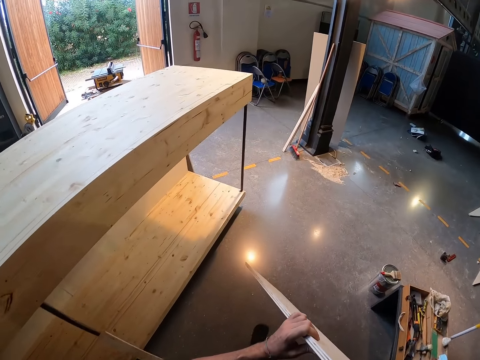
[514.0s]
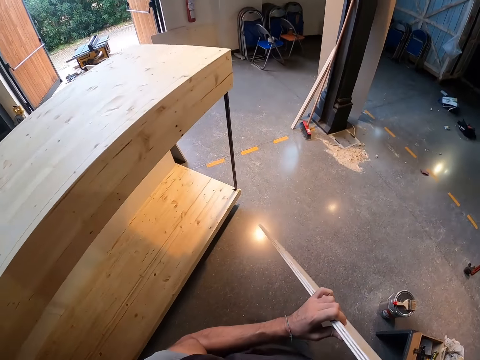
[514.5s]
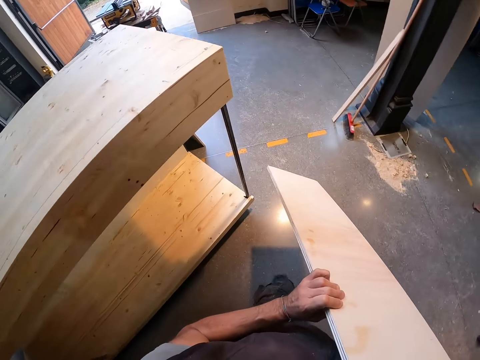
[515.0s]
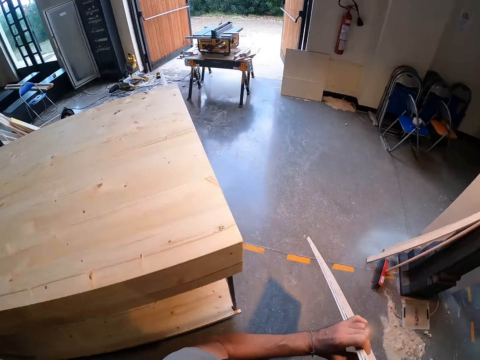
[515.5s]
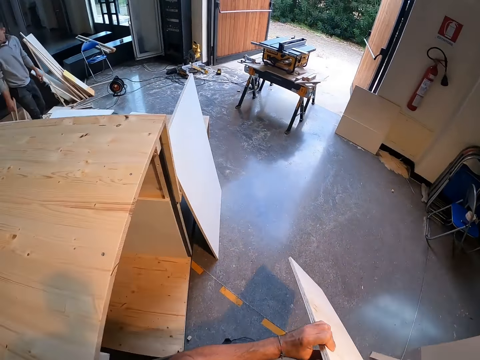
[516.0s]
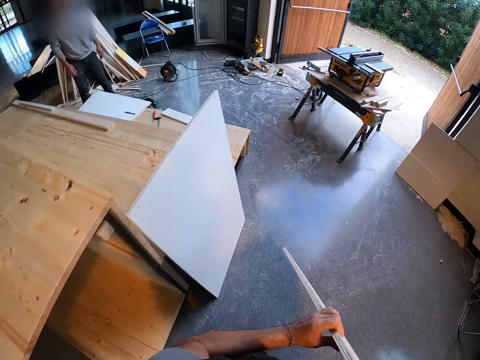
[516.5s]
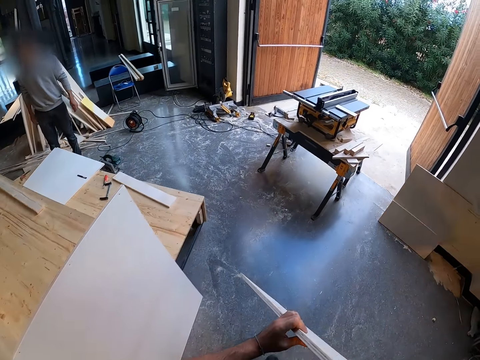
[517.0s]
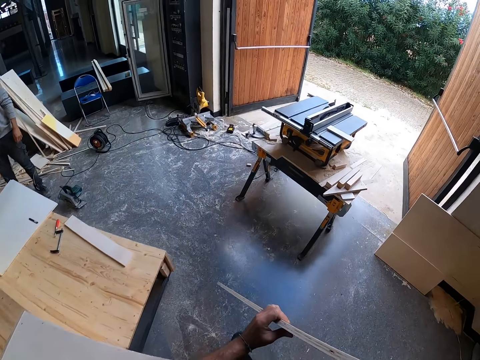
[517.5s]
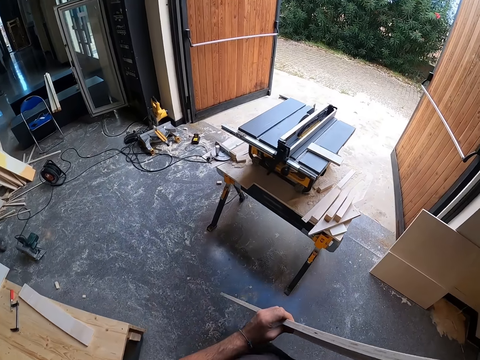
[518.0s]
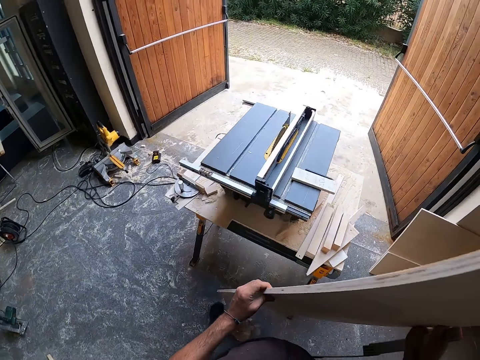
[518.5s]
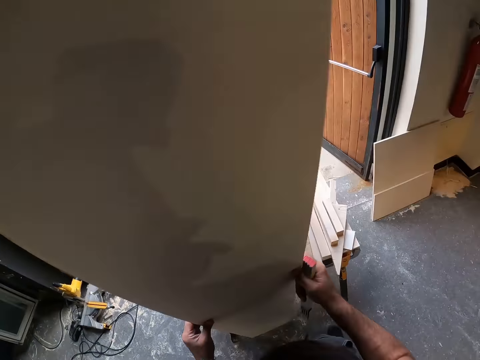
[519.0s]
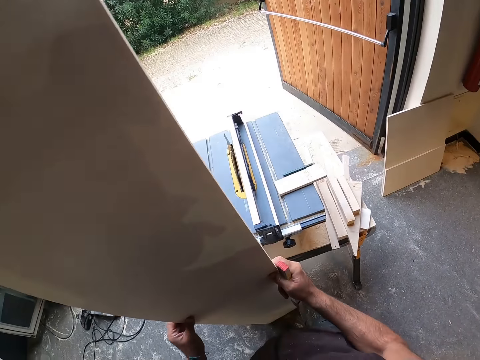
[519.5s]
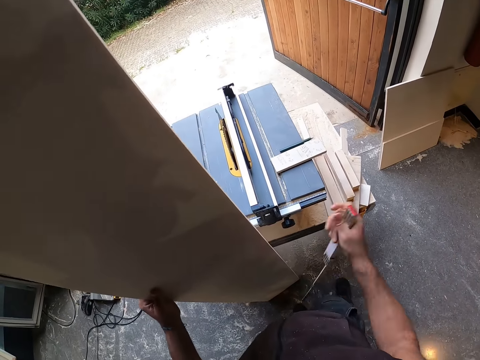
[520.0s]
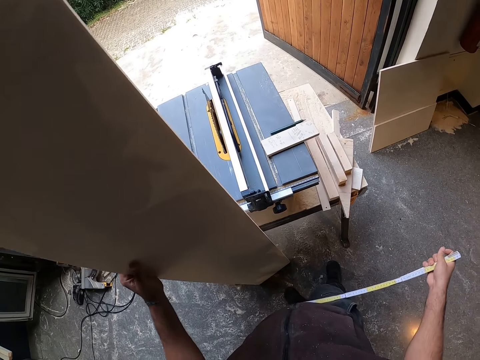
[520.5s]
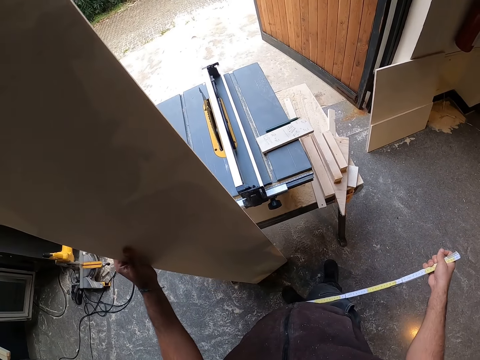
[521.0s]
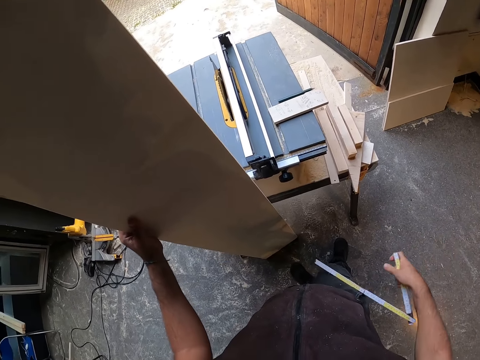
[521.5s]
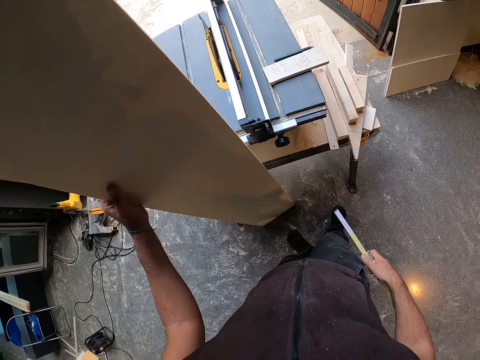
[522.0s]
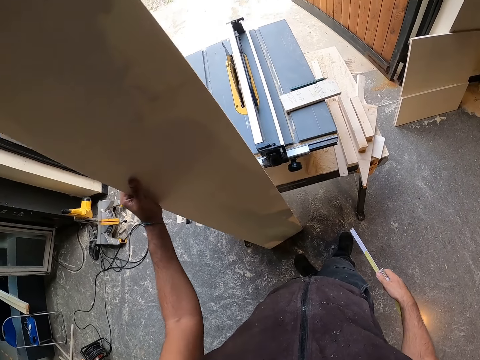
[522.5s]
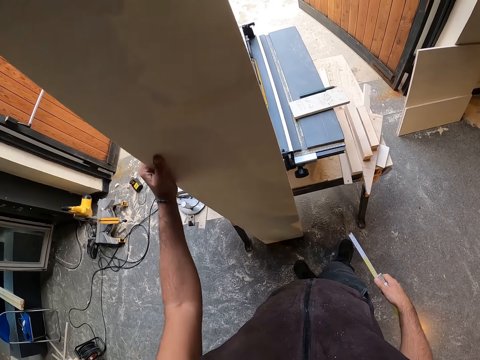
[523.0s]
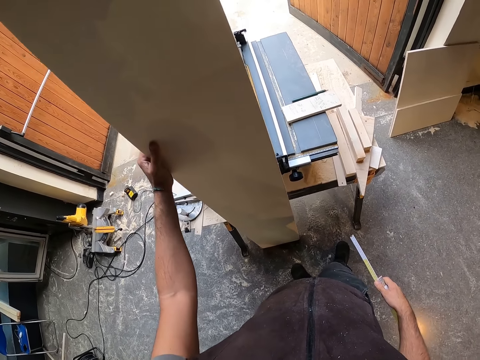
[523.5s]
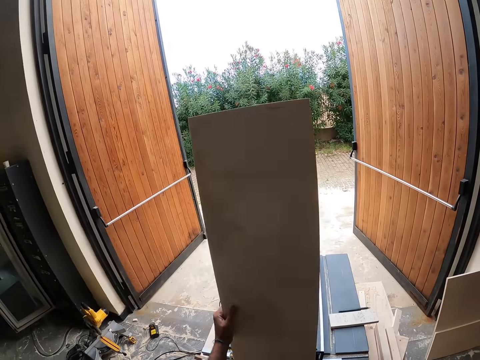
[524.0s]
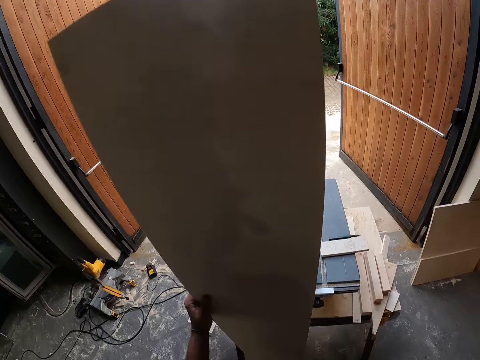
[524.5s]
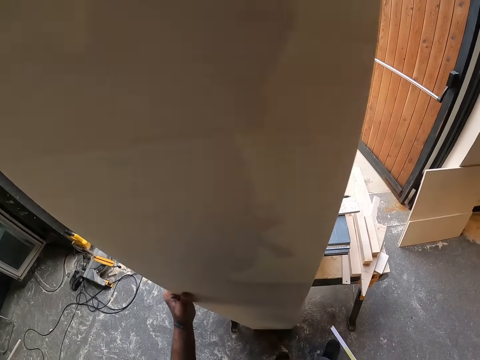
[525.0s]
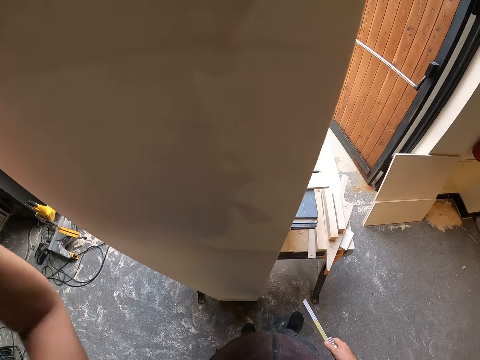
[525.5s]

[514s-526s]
The camera wearer drops the plank on the floor with both hands. He folds the folding rule with his right hand. He adjusts the plank on the floor with his left hand.

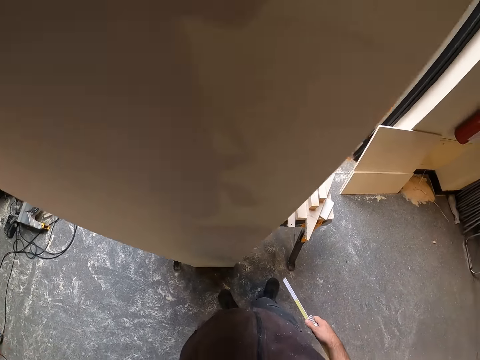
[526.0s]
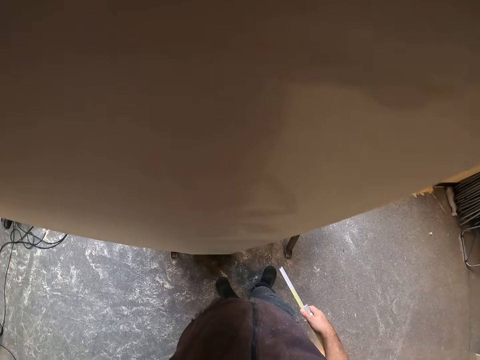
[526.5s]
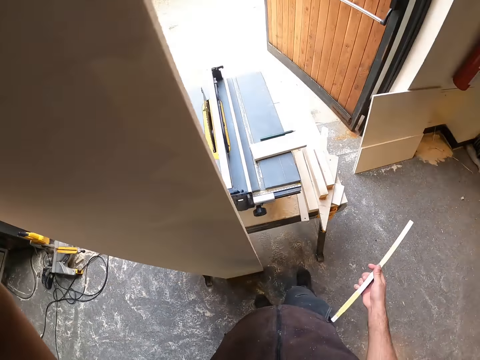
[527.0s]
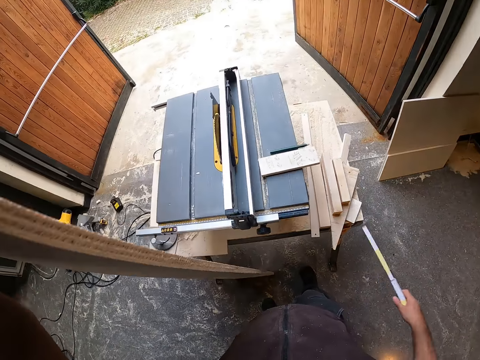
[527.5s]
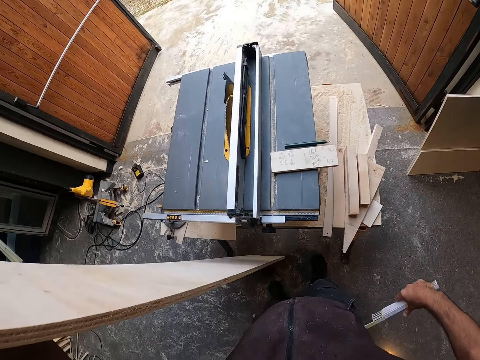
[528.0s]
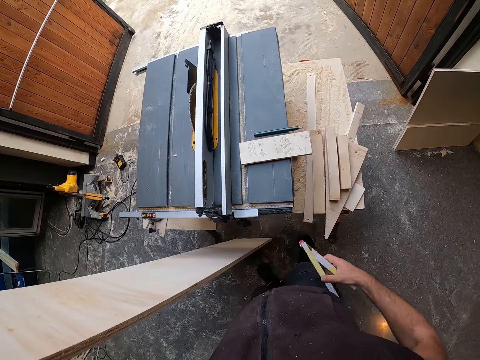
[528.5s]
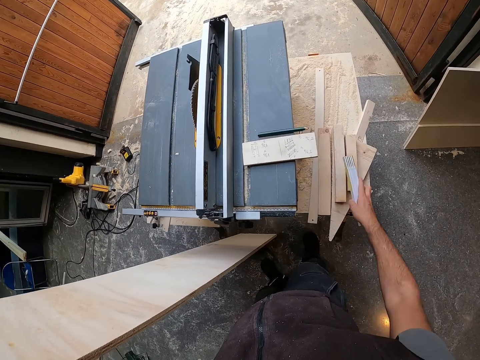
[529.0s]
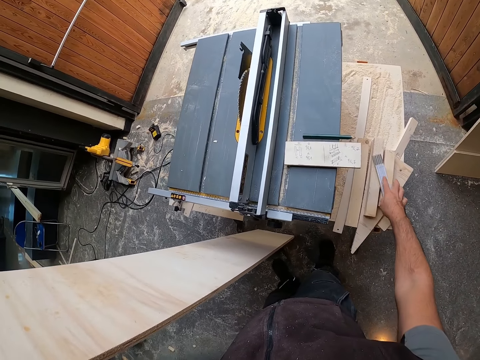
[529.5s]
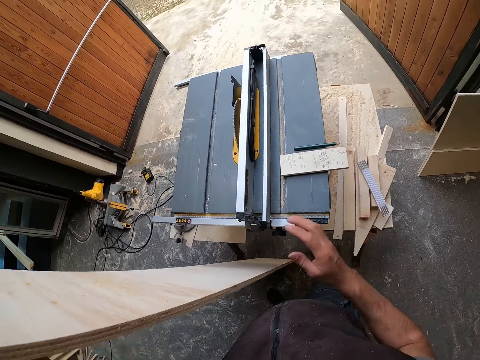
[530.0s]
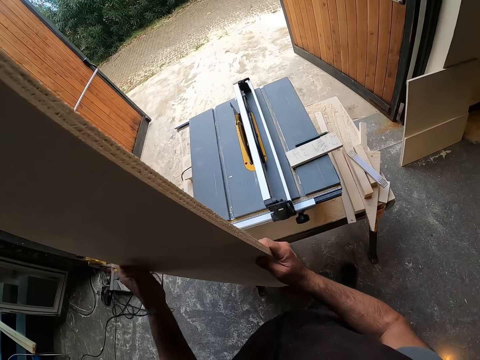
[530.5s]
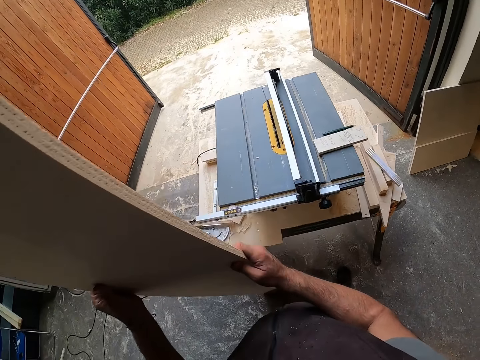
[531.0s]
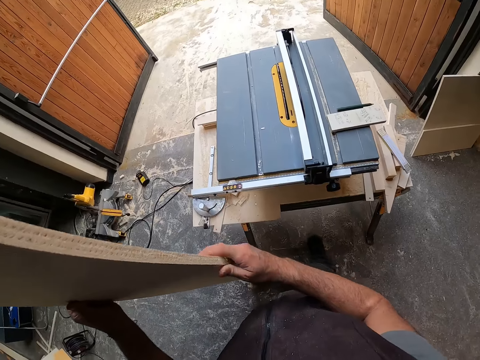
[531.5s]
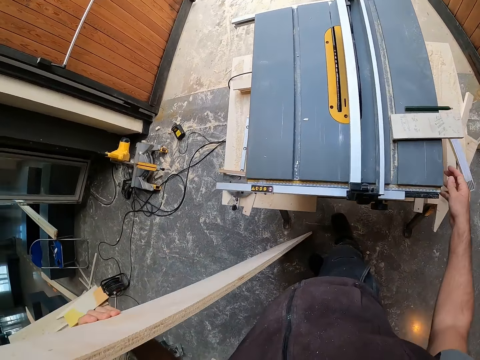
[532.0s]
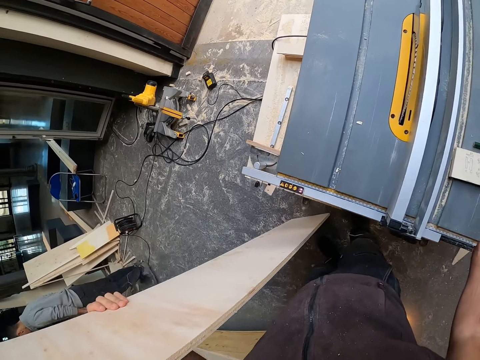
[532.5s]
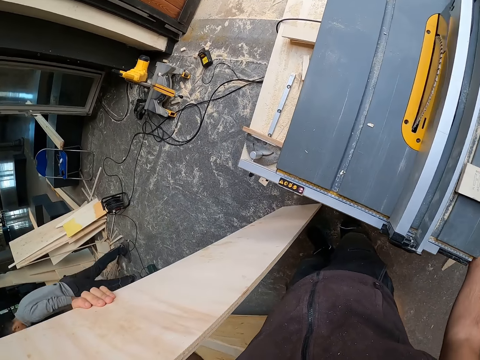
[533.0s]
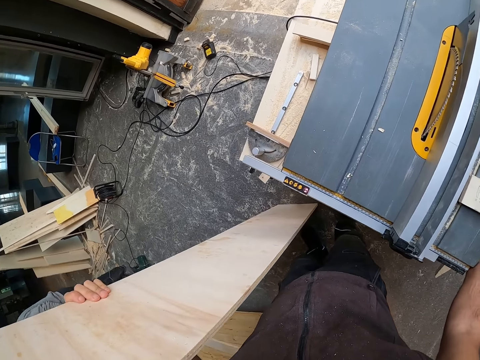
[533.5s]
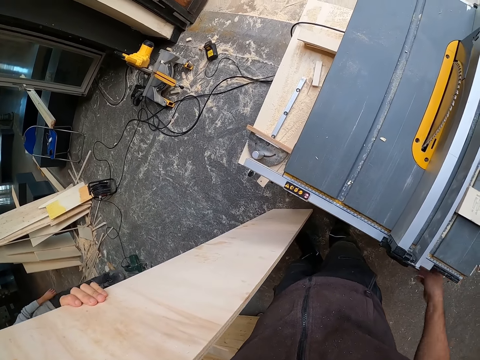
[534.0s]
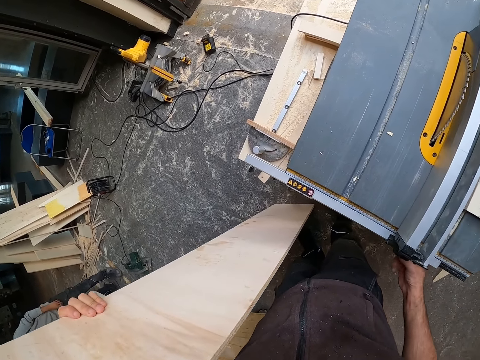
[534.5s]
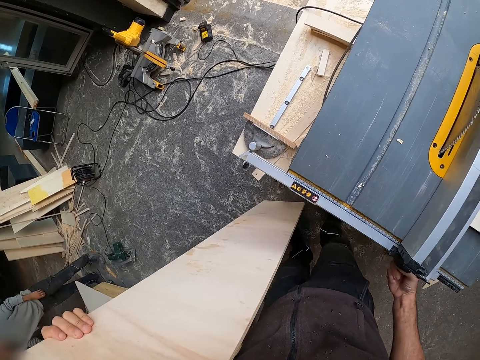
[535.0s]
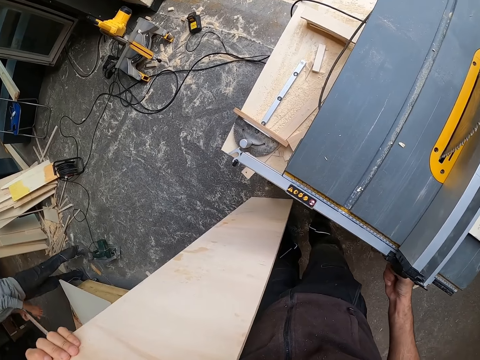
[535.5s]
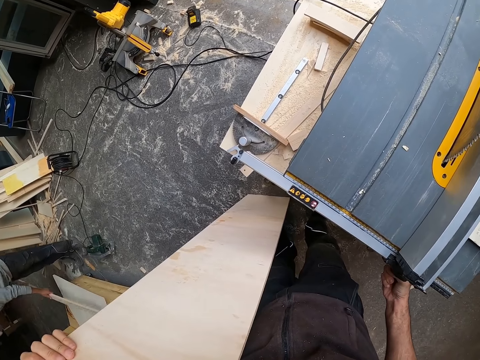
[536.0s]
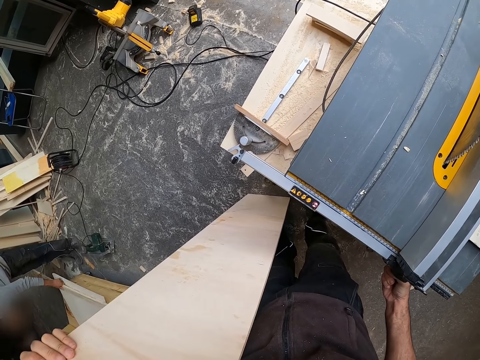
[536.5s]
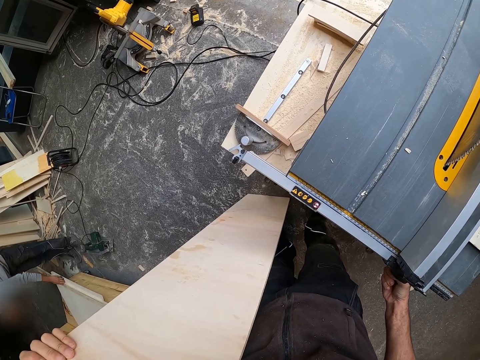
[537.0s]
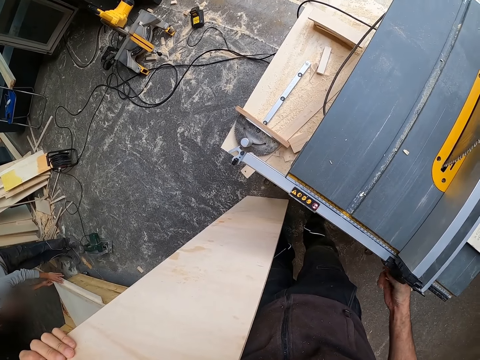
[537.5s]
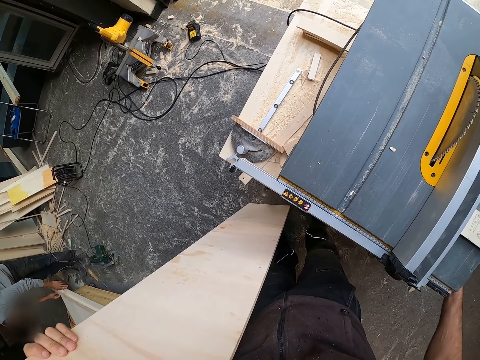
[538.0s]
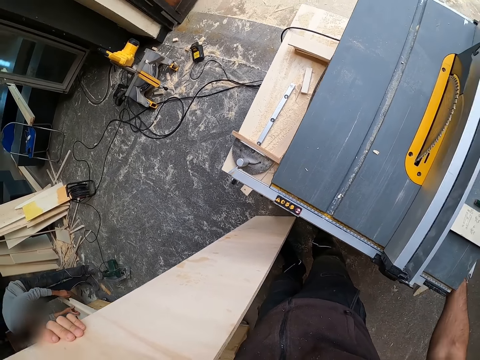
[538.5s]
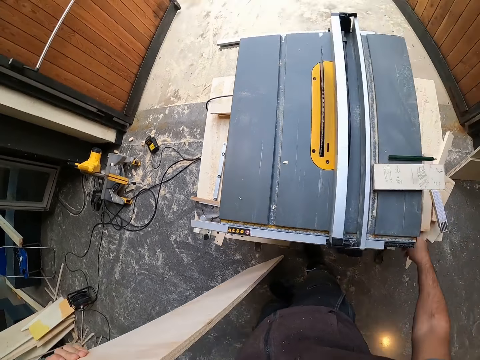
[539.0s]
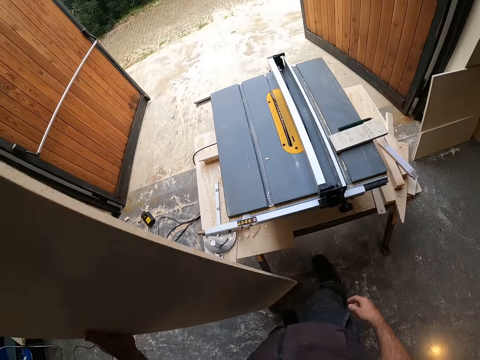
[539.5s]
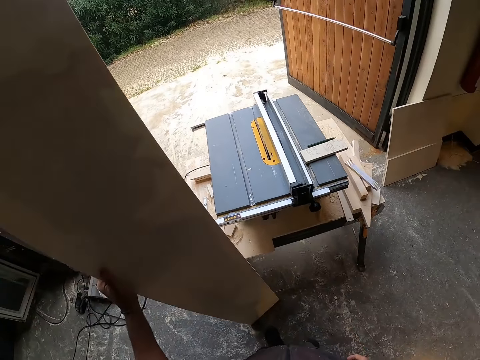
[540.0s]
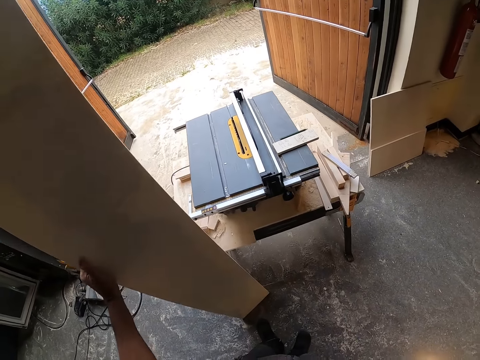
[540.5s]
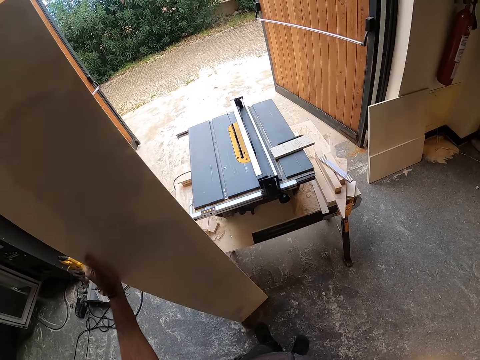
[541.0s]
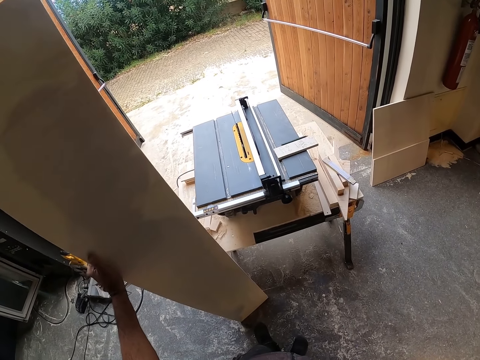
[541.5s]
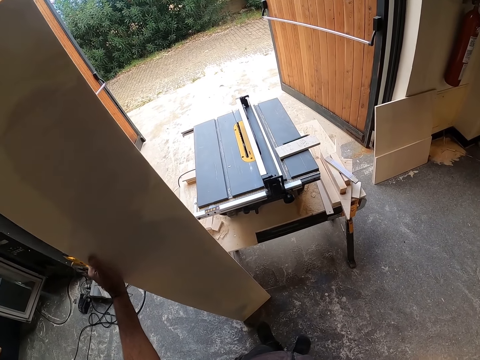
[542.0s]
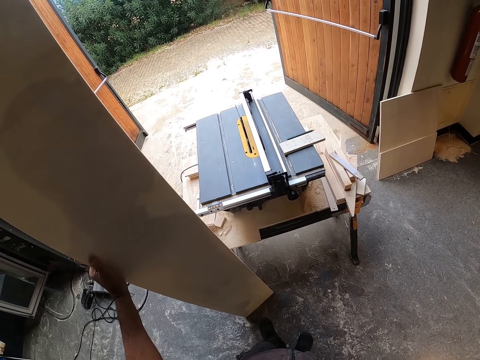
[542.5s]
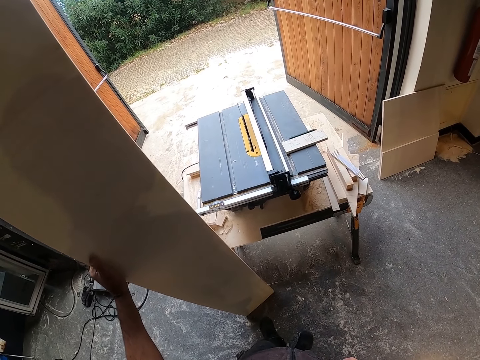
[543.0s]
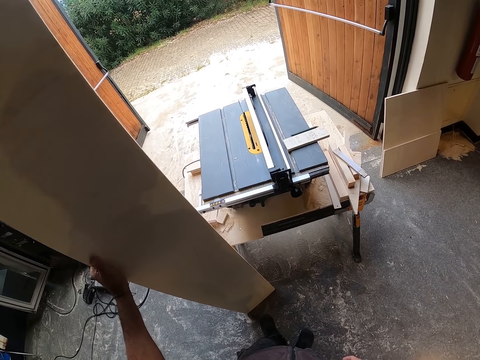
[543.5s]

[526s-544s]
The camera wearer folds the folding rule with his right hand. He drops the folding rule on the table with his right hand. He adjusts the plank on the floor with both hands. He turns on the table saw with his right hand. A man picks a plank from the wooden structure with both hands and drops the plank on the wooden structure with both hands.
